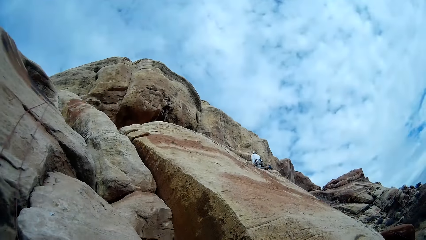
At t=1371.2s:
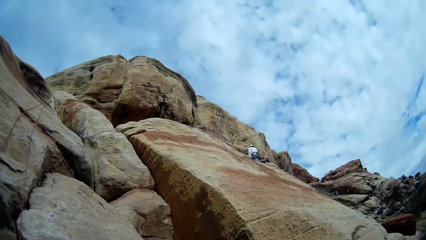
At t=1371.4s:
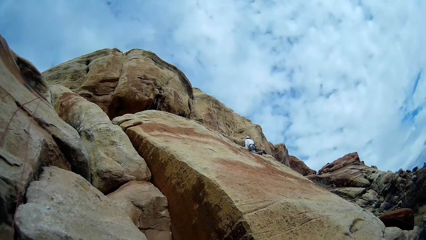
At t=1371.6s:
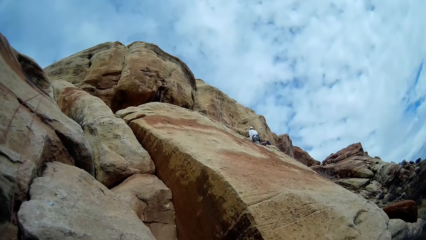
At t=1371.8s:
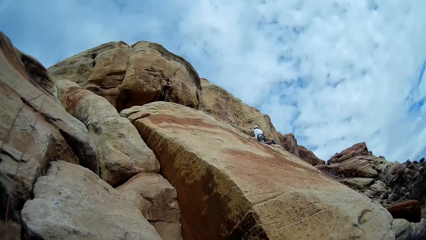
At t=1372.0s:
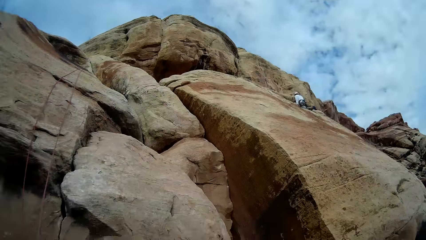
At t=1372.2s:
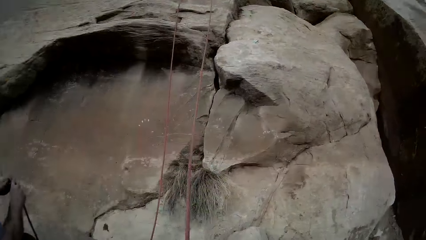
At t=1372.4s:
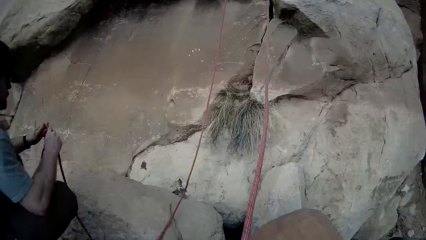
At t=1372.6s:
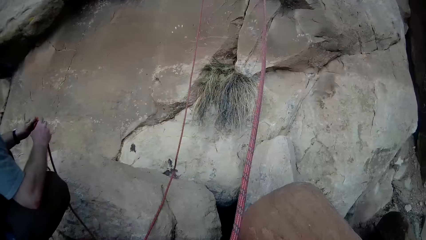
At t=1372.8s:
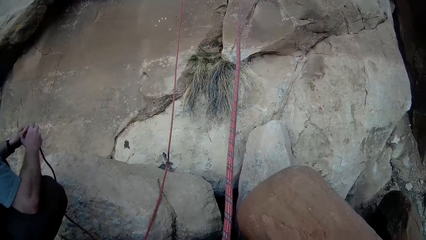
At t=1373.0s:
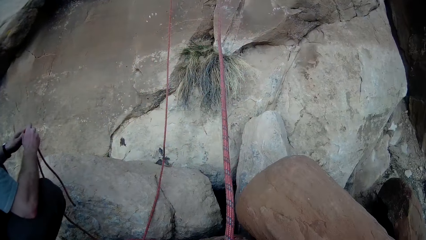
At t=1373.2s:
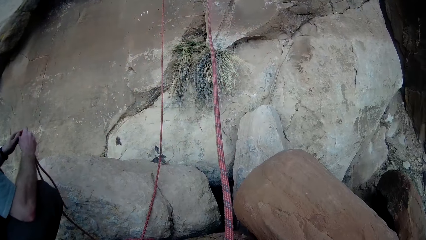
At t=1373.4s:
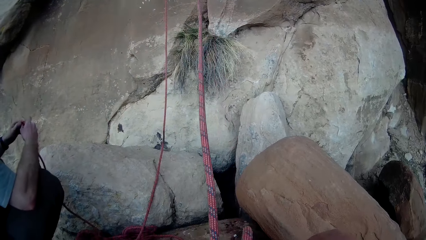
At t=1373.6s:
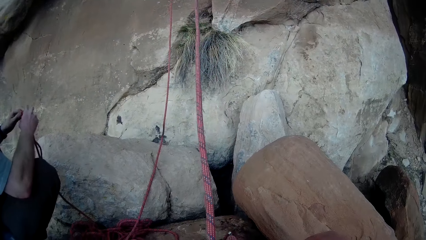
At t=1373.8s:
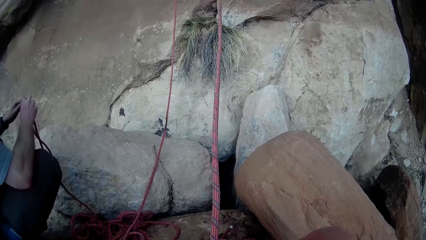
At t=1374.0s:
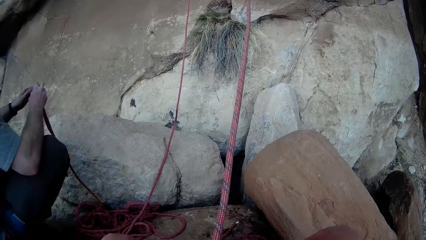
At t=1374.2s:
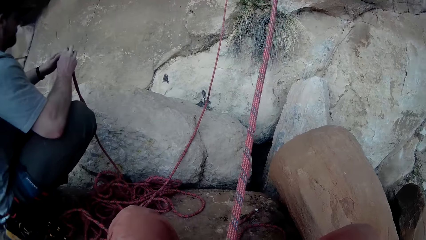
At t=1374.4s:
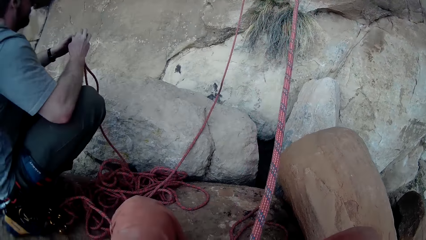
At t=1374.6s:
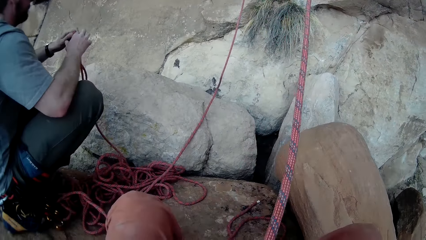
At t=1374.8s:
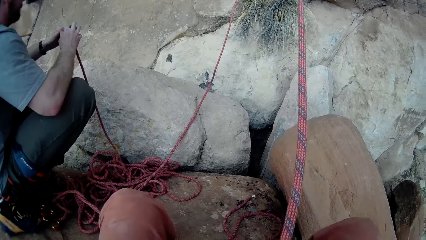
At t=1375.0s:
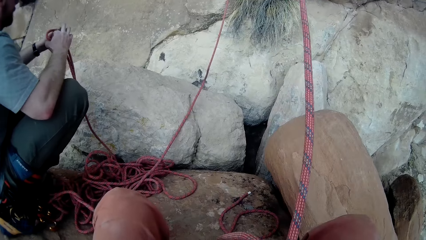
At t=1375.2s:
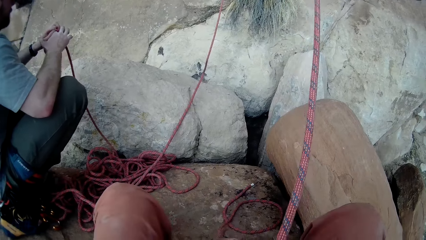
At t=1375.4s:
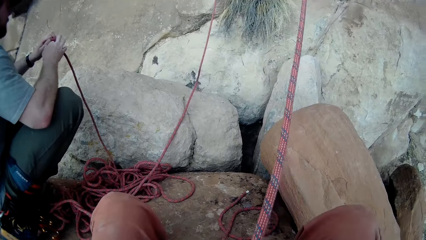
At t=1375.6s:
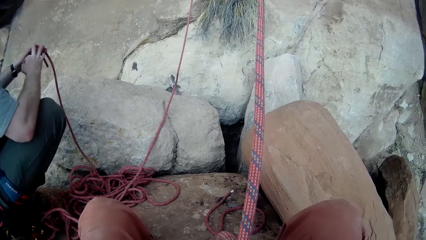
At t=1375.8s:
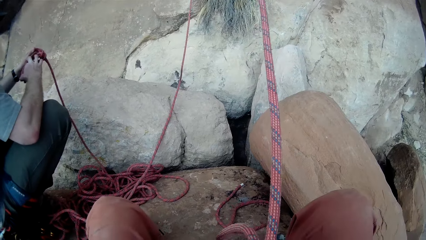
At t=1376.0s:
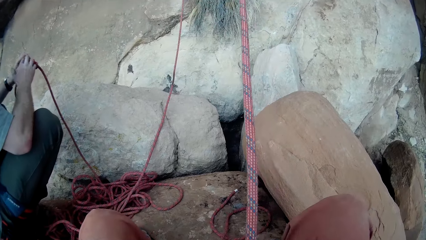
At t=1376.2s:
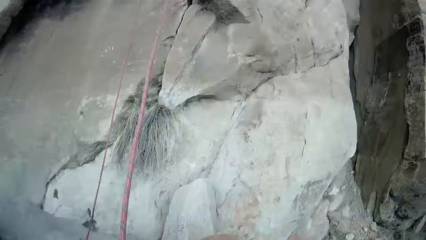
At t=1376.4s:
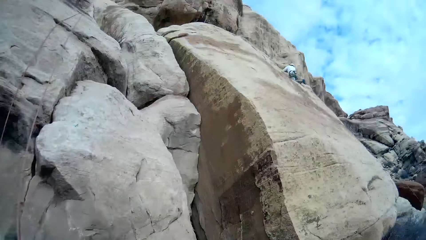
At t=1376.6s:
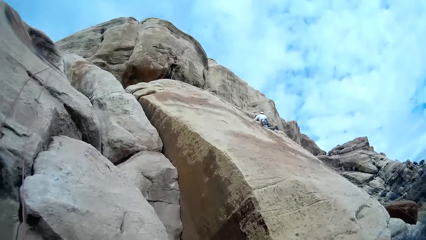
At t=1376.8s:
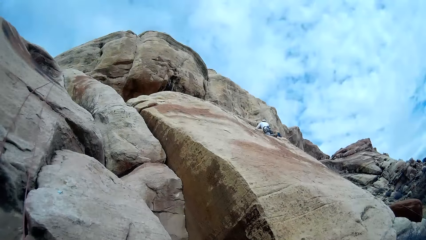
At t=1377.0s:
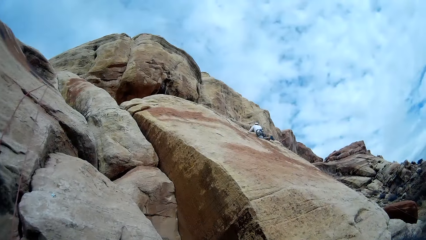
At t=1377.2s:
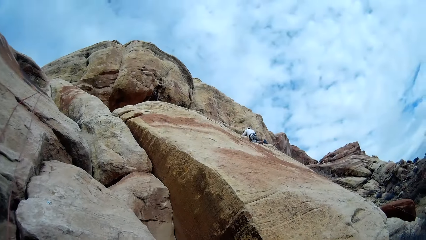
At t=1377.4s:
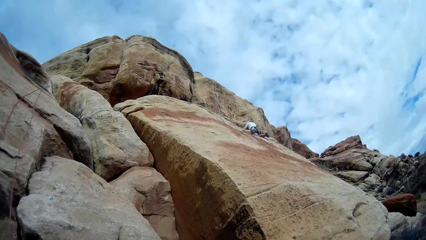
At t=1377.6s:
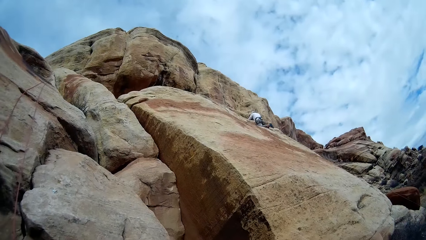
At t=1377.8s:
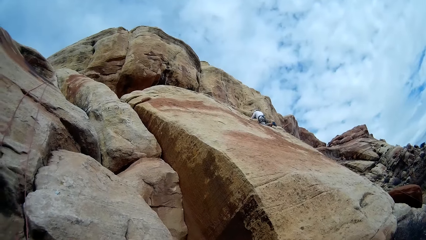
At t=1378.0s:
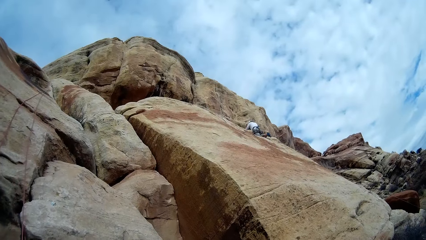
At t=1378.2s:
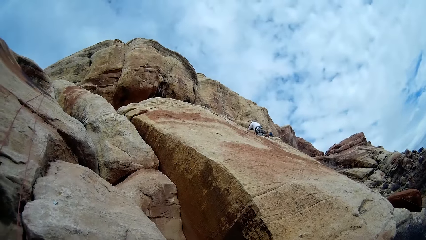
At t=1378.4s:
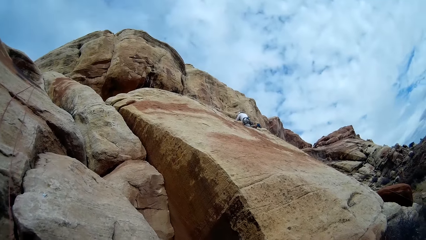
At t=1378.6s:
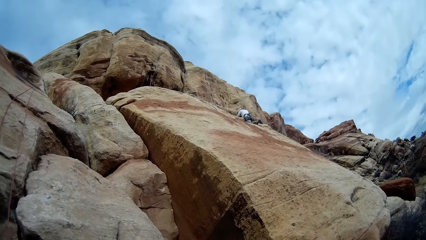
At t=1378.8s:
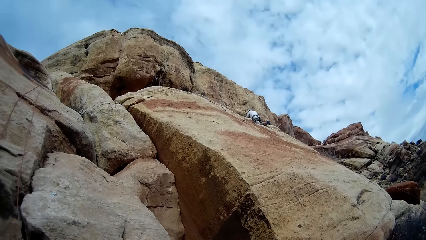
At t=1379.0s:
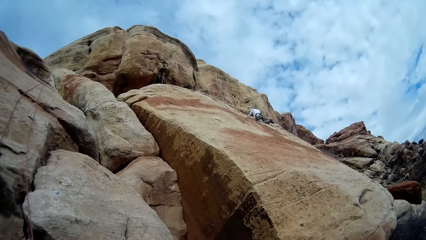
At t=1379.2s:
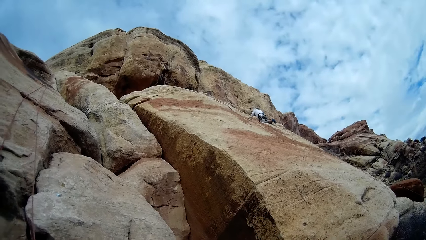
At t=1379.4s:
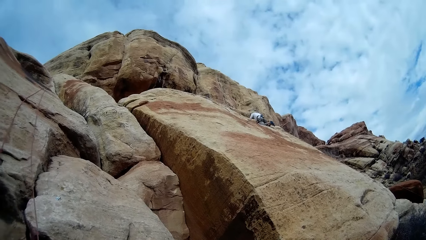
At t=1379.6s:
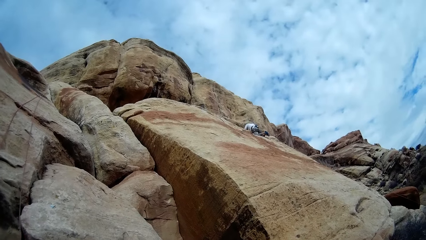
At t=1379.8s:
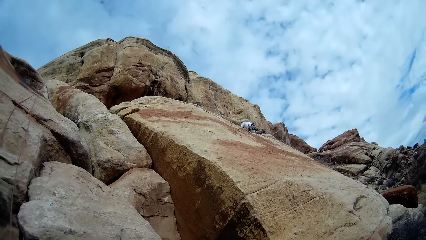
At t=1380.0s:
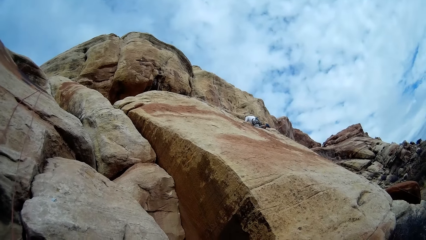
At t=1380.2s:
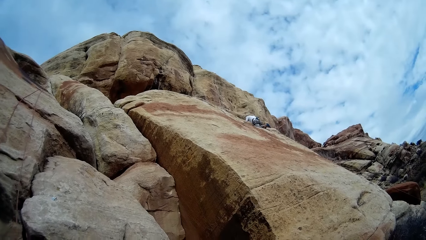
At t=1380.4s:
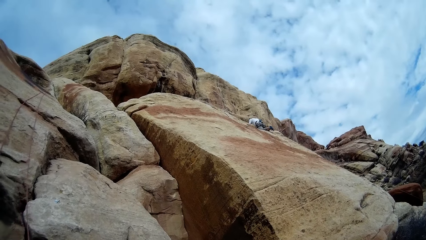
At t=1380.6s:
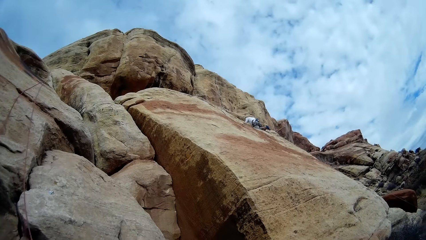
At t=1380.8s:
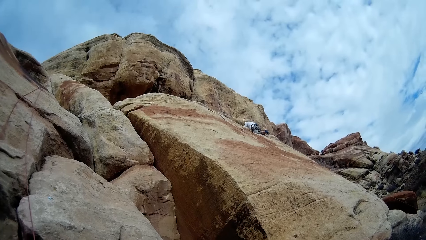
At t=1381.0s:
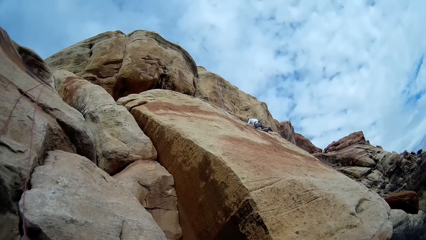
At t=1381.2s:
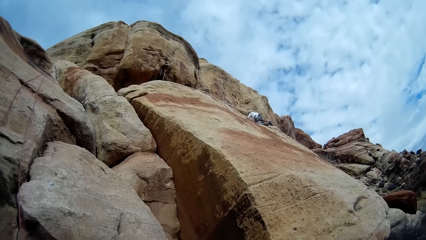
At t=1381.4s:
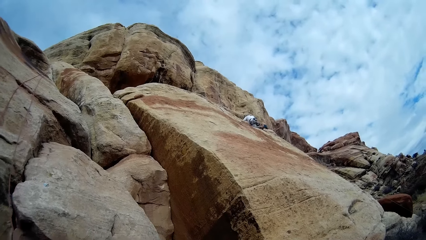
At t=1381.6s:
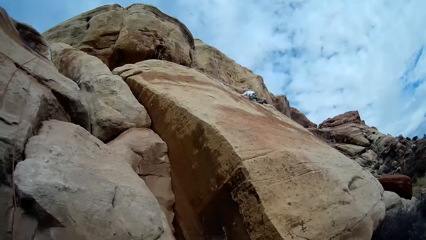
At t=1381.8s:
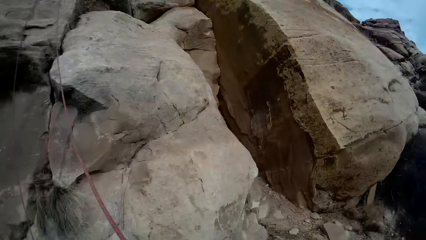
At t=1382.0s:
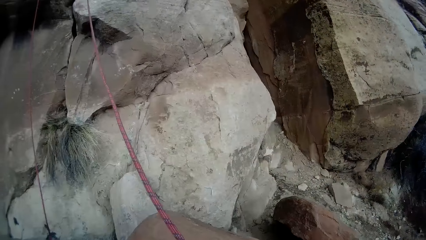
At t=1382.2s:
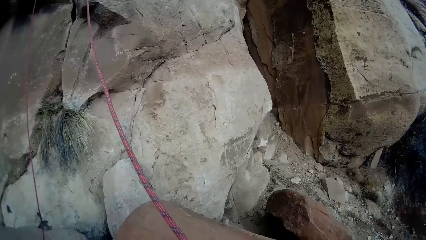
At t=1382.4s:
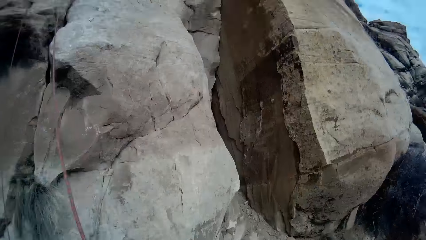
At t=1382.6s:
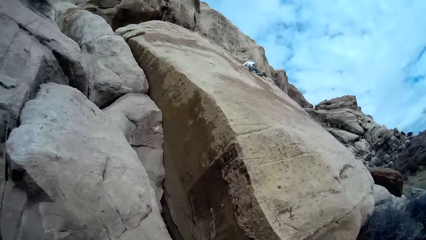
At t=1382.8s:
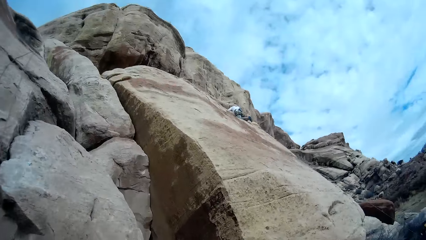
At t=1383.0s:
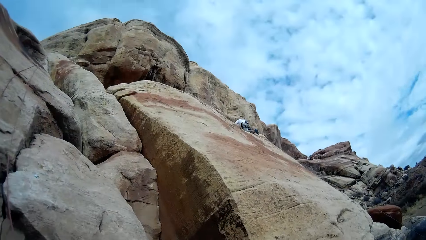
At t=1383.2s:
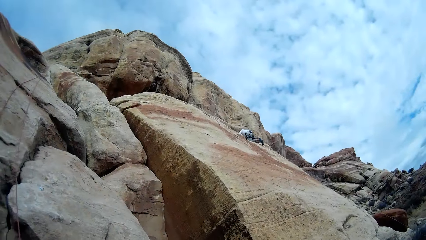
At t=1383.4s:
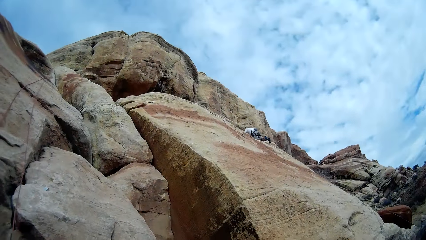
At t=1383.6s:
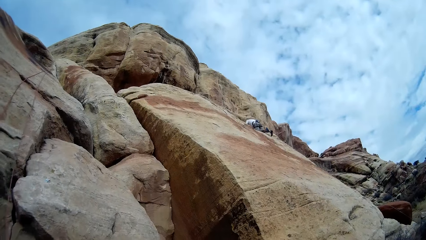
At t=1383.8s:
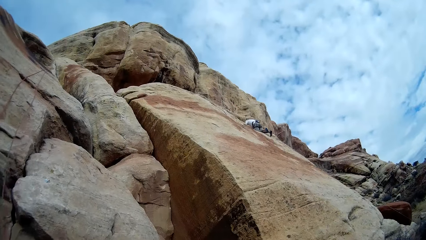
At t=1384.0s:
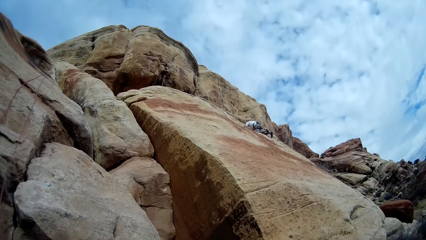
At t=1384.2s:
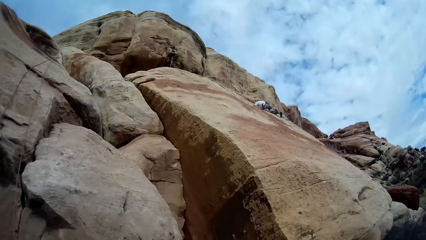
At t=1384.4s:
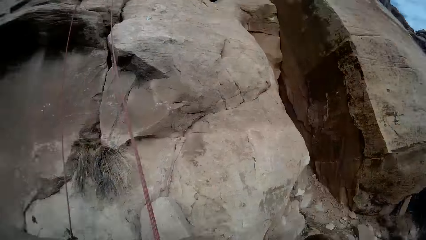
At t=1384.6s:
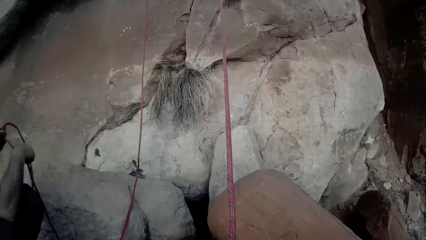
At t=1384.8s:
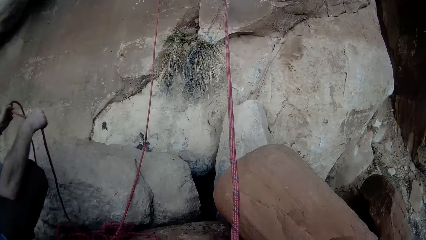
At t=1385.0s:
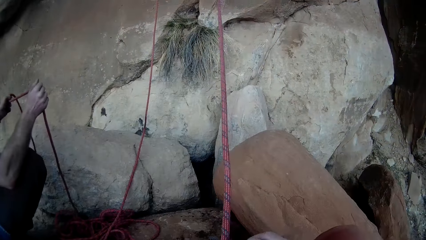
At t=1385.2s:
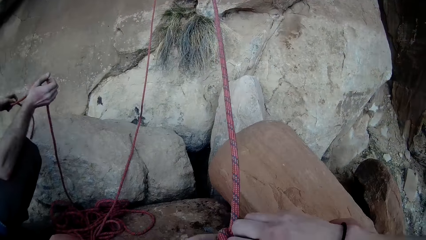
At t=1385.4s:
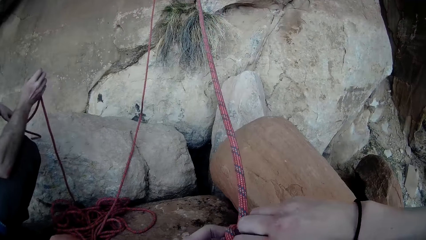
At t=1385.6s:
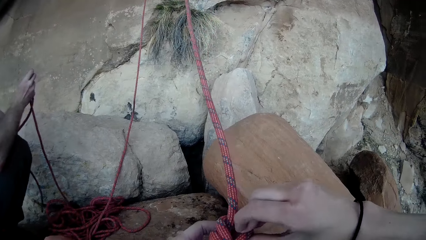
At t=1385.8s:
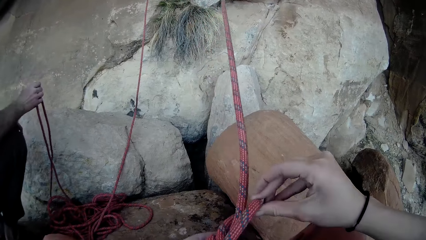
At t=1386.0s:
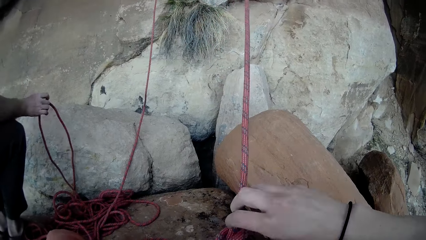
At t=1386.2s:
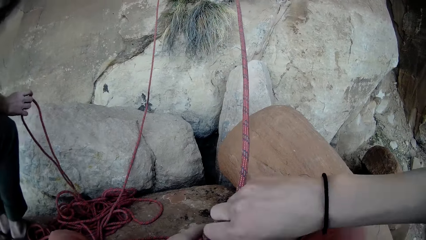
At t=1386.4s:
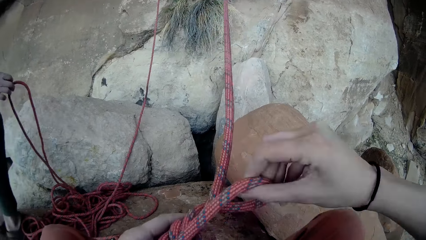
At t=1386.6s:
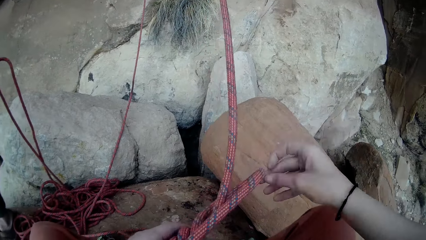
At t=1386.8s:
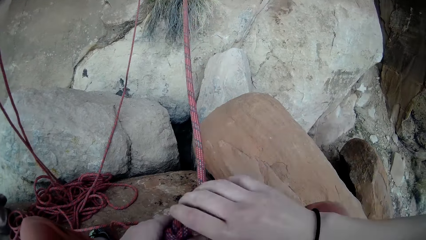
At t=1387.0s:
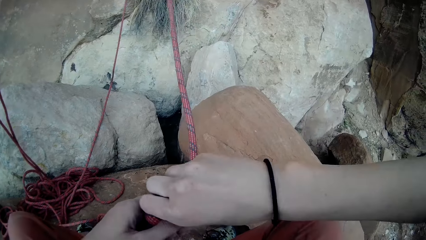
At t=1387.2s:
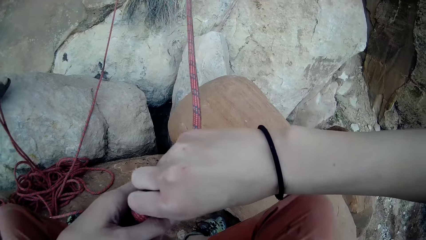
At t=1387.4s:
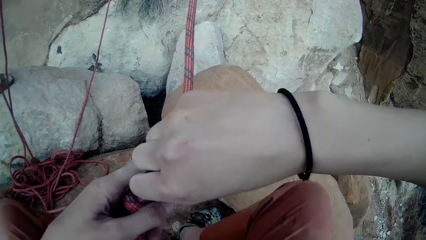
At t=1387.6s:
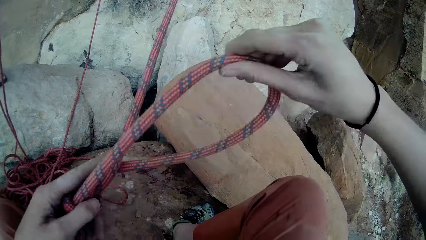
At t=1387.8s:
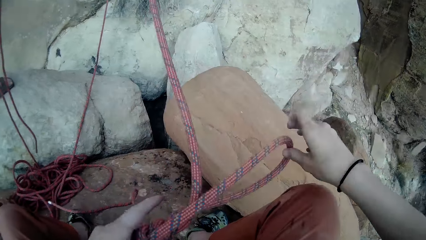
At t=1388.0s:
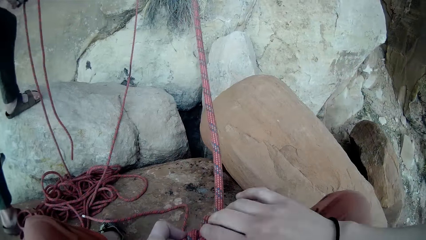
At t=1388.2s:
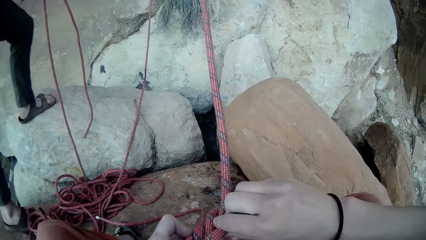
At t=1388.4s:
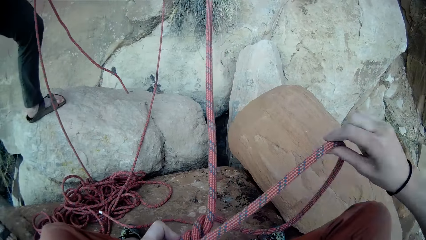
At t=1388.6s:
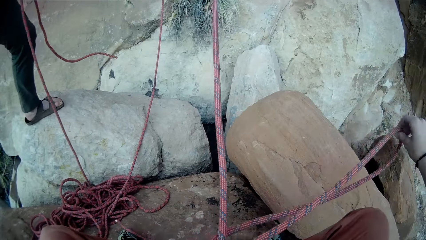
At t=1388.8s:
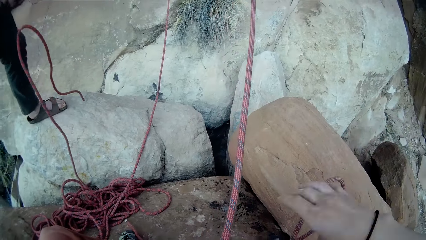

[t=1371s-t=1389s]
The camera wearer looks up. They look at the rope and untie a knot on the rope. They look up. They untie the knot on the rope and loosen the rope.
